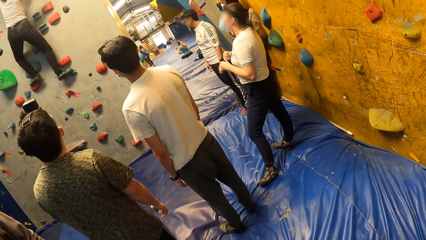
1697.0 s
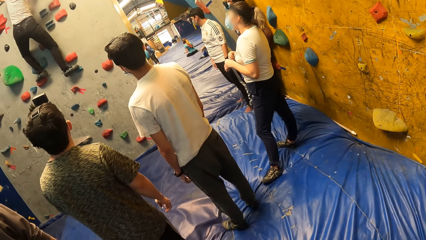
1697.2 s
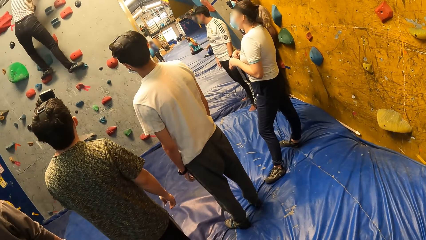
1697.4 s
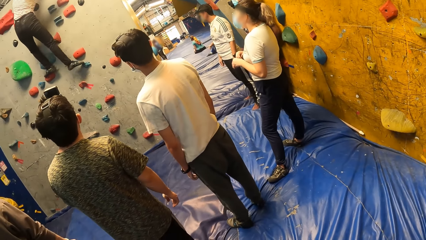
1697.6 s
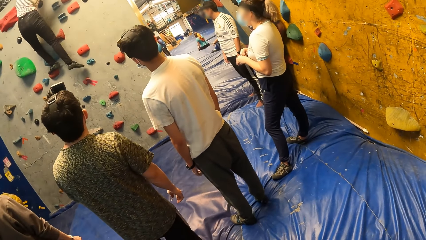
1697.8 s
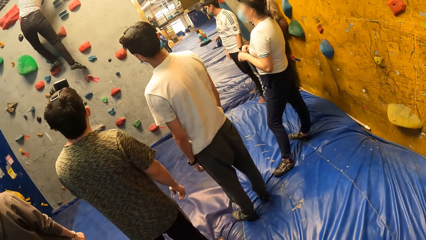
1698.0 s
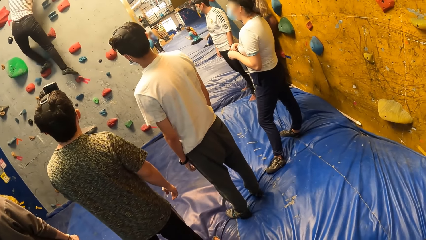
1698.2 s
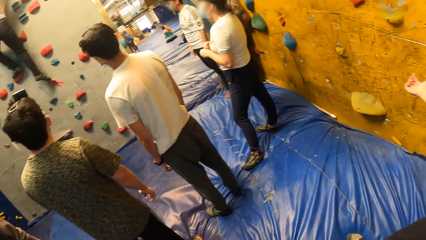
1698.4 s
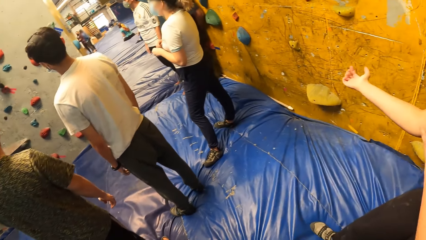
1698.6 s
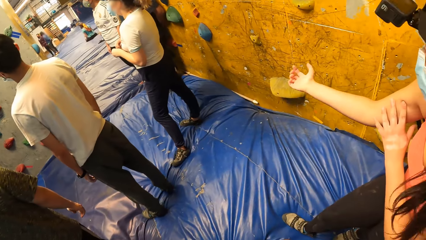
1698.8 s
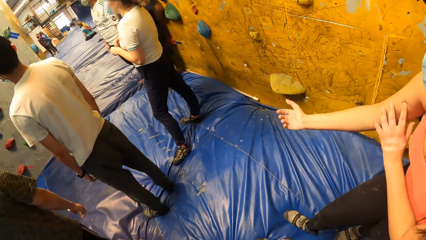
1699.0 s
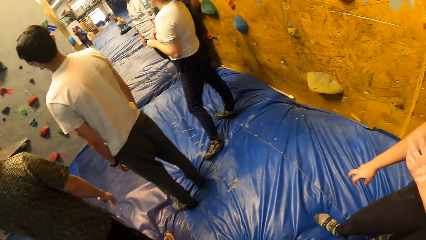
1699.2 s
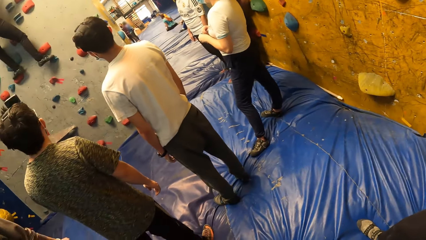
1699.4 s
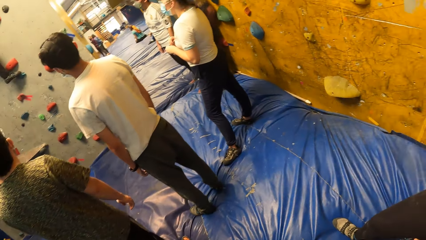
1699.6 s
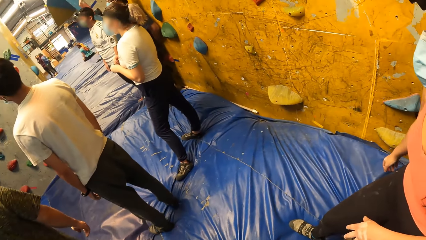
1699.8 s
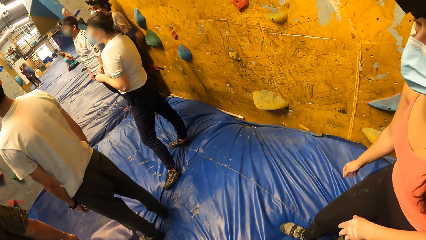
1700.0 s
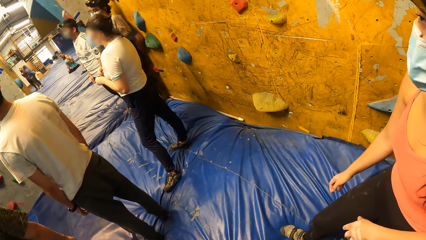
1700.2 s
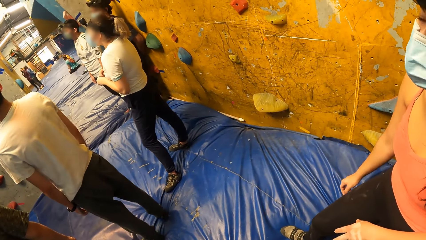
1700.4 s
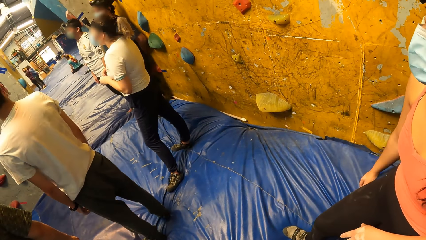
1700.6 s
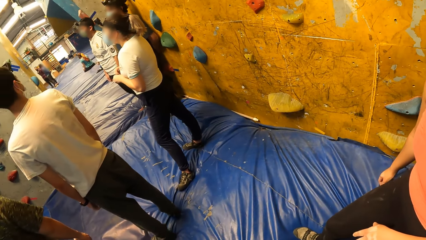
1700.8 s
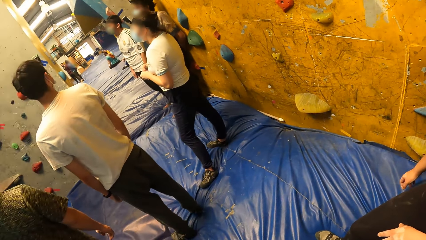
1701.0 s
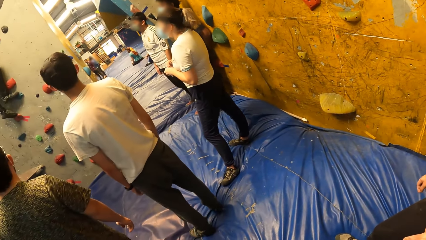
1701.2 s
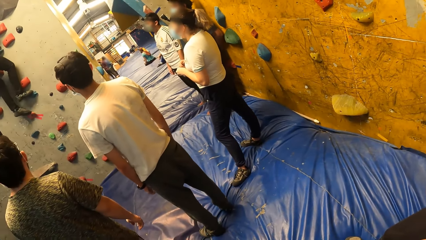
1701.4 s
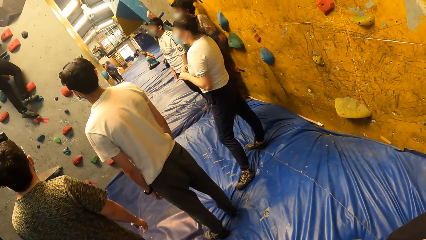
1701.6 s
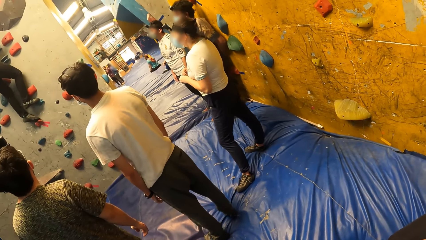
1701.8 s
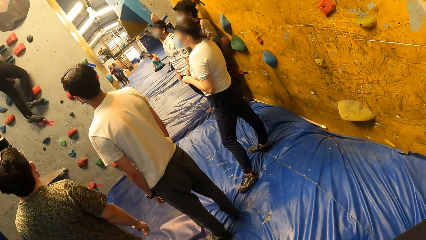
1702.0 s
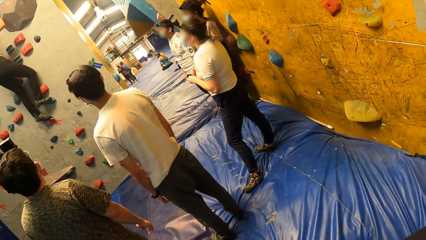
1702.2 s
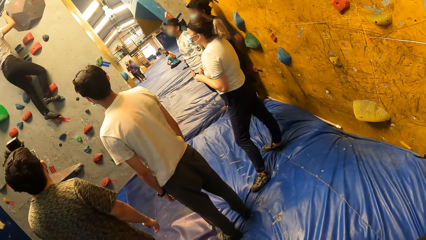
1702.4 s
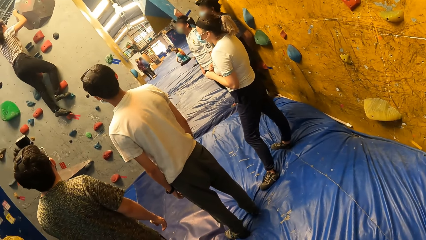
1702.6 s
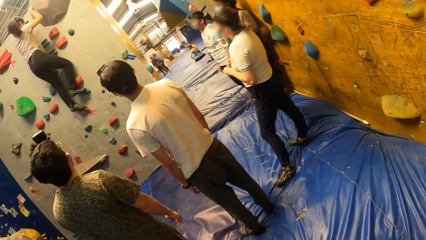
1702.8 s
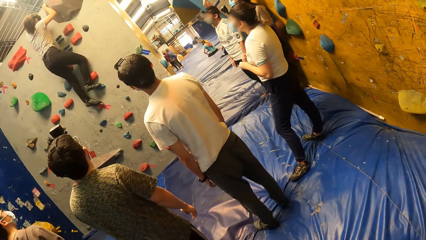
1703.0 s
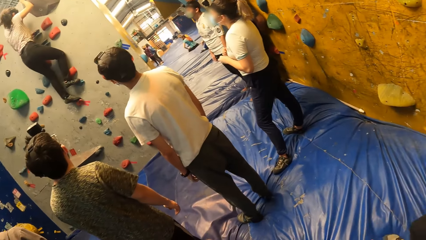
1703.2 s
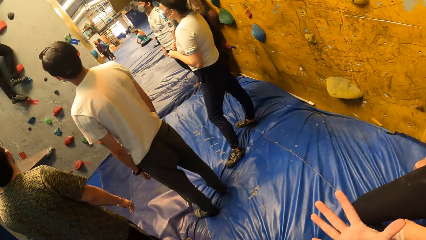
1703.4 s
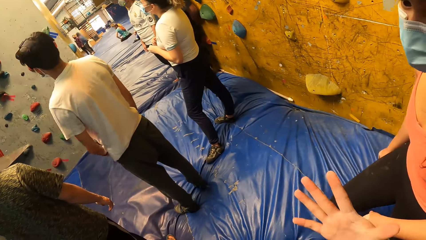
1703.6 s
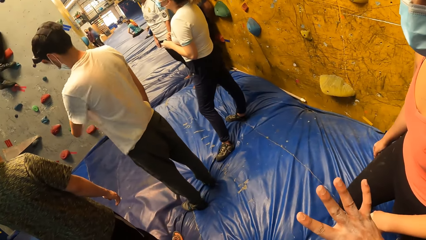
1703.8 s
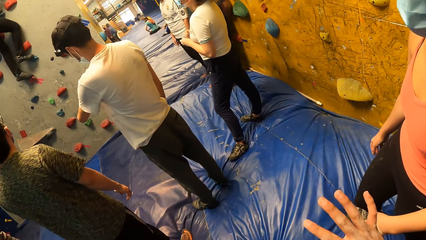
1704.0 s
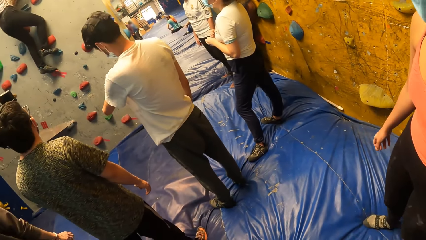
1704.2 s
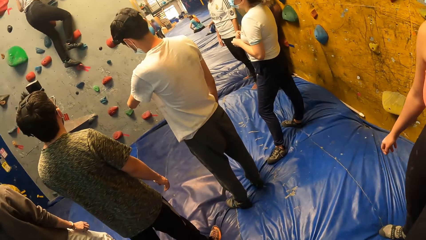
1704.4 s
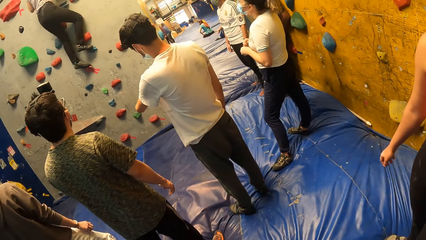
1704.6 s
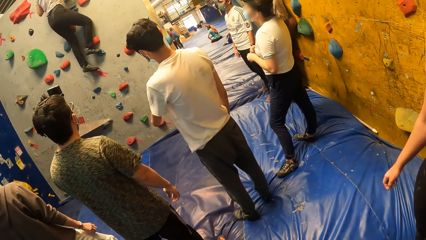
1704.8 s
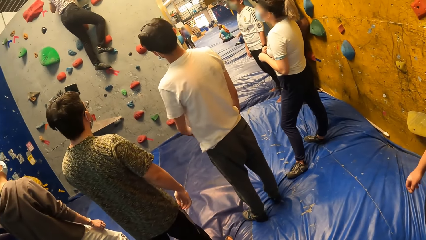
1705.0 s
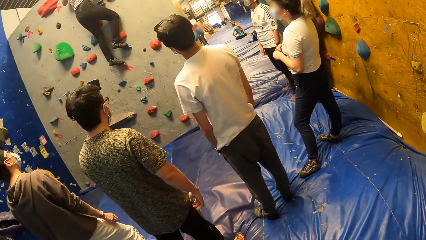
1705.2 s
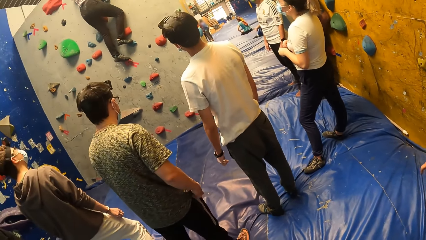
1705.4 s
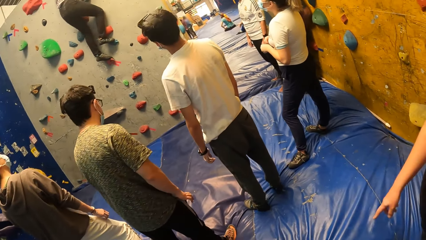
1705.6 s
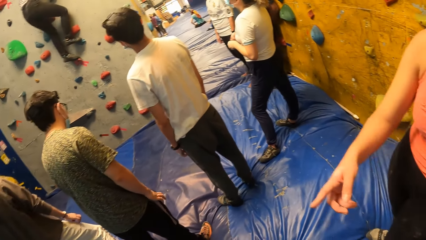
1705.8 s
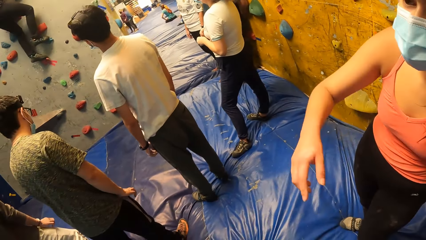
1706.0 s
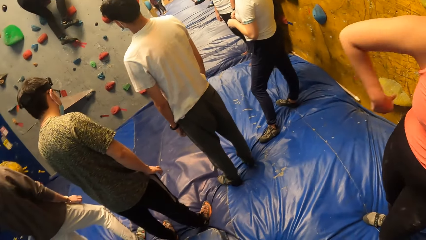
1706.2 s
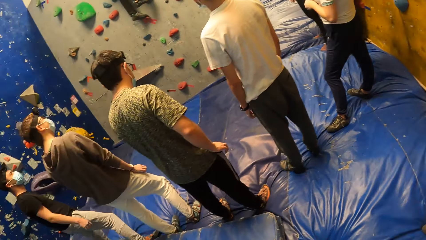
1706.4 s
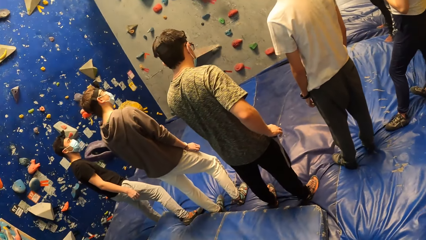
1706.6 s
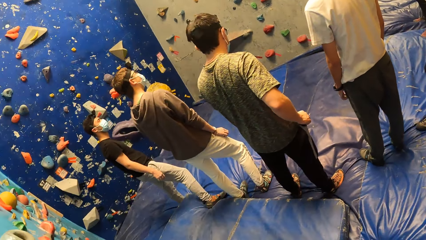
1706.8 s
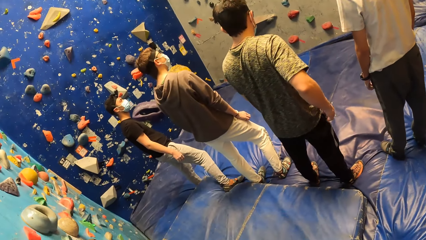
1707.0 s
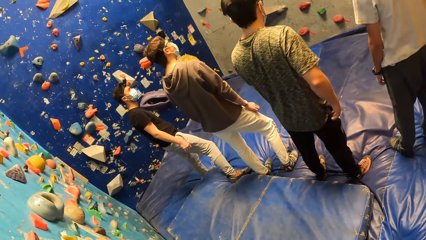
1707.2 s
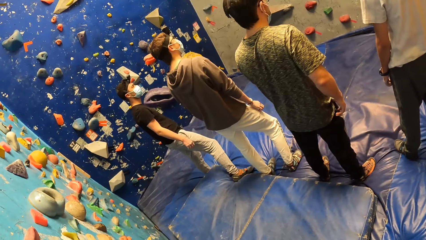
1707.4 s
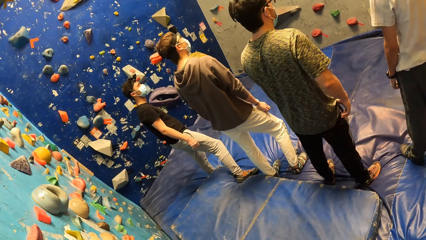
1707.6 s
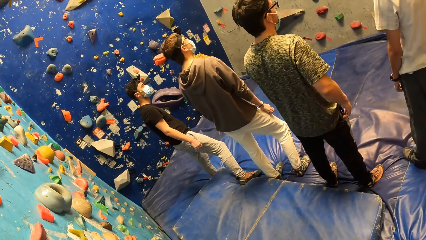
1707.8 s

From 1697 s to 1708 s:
A woman scratches the right hand. The camera wearer looks around in the room. They sway a hand. Another woman climbs a mountain rock. The first woman lifts the right arm. A man puts a hand in the pocket and aligns a phone in the pocket.

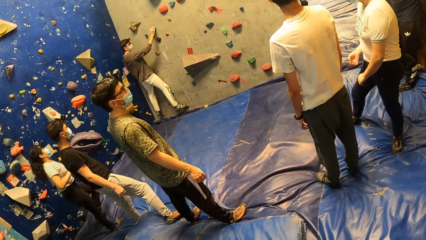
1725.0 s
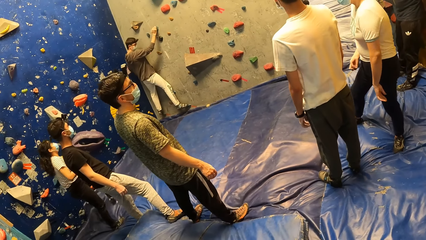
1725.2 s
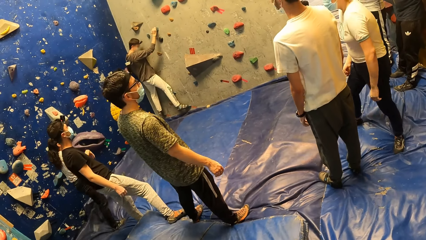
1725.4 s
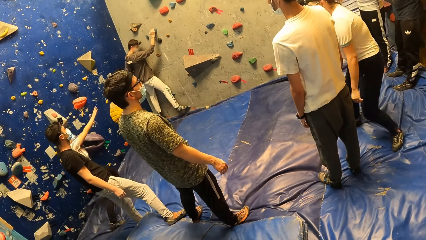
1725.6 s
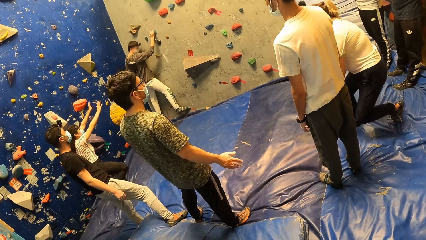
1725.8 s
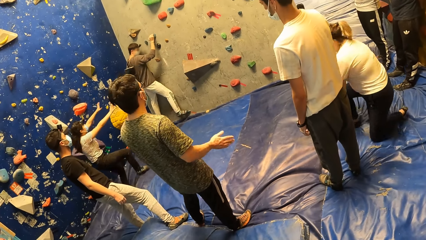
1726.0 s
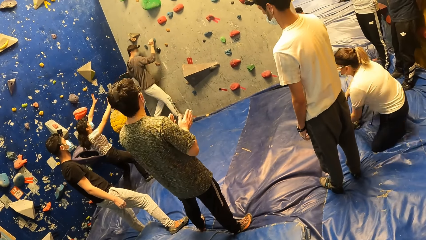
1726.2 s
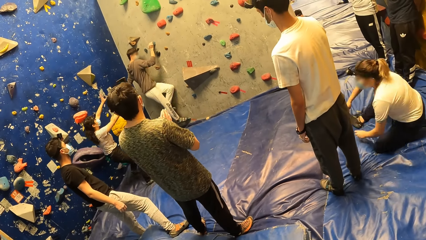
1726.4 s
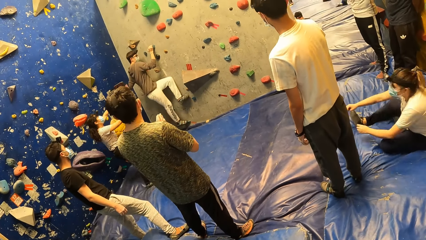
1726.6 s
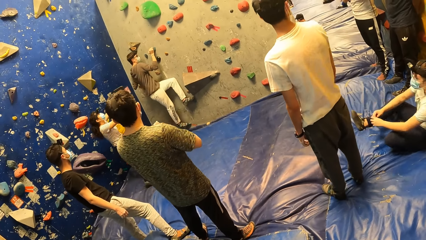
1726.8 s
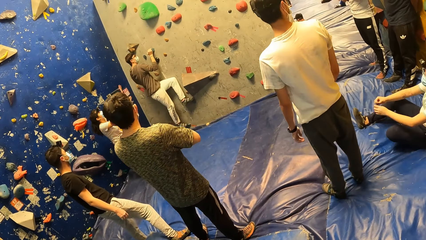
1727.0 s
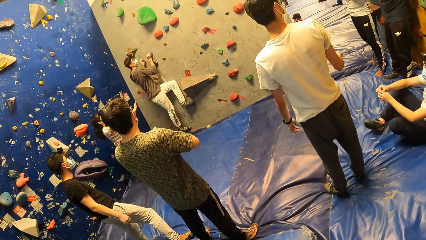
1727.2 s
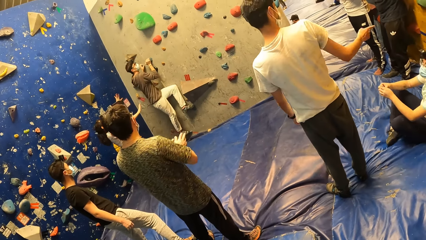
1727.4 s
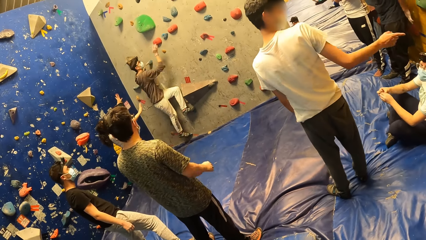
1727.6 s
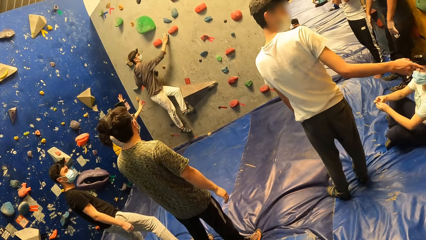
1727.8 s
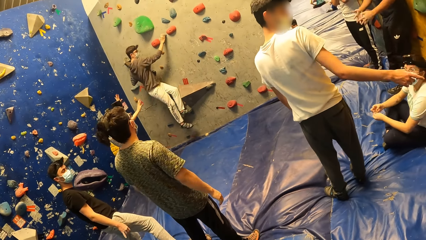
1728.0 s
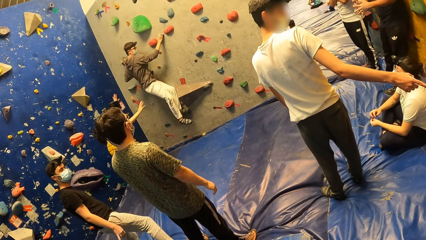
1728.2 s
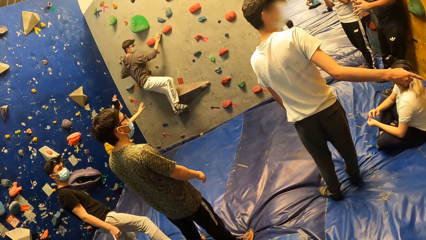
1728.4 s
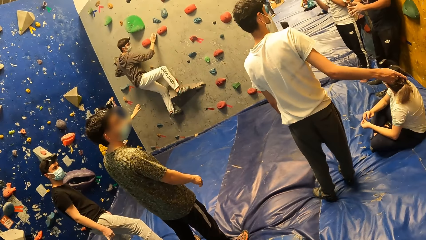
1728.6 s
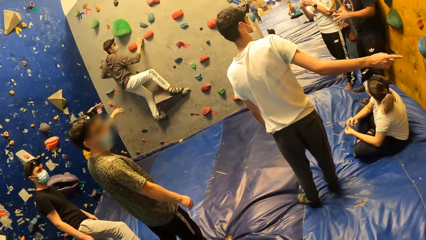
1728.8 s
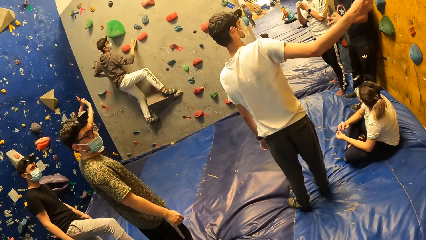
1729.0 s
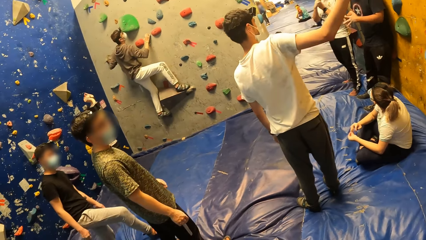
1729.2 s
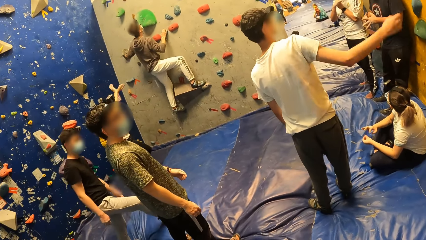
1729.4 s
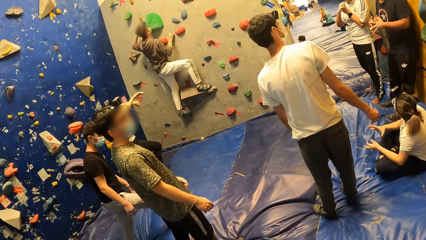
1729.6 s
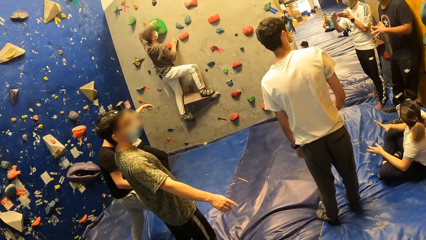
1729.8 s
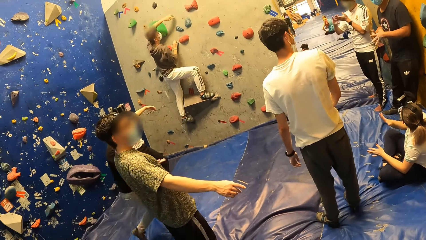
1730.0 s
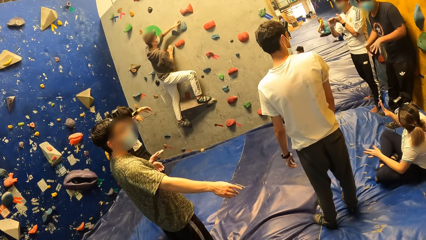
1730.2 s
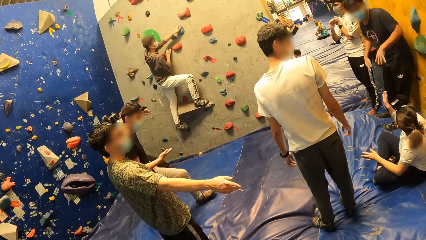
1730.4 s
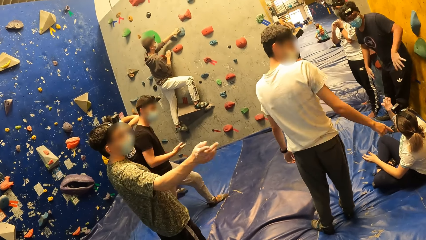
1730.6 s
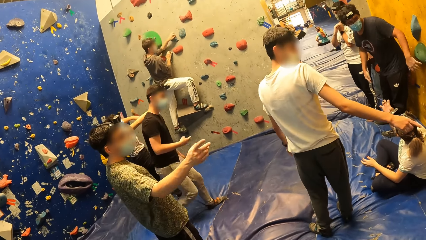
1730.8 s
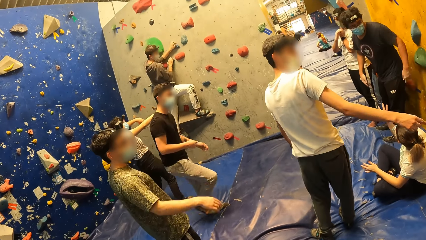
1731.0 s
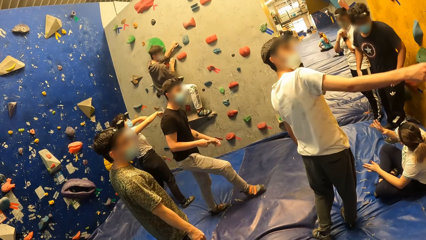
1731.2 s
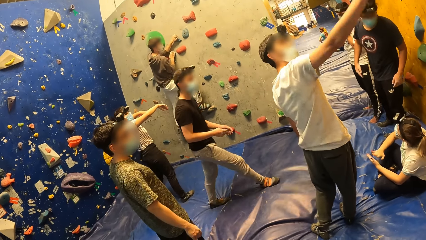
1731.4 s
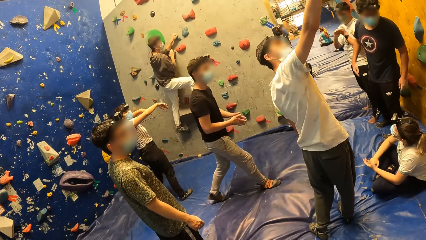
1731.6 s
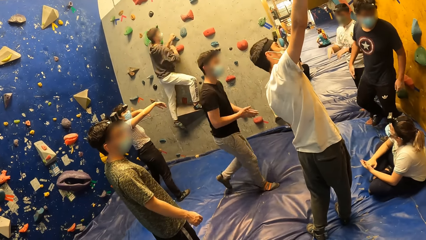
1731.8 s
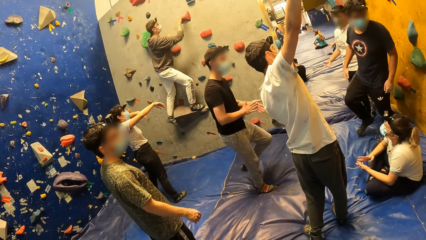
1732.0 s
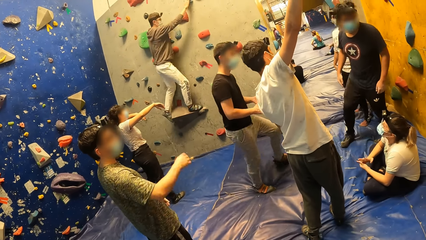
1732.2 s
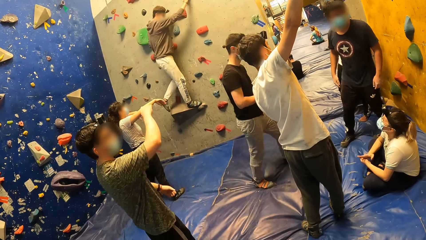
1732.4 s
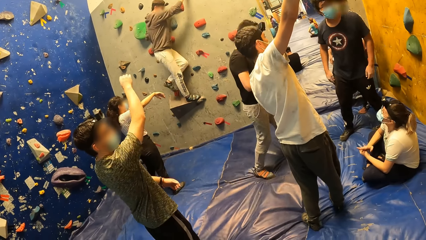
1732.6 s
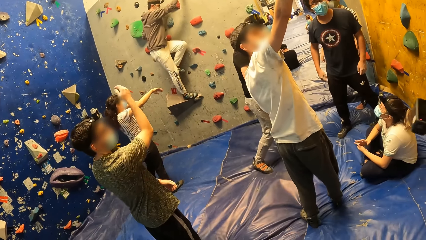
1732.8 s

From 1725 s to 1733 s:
A woman lifts hands. Another woman sits on the floor. A man points a finger. Another man lifts a hand. The first man points on a mountain rock.
